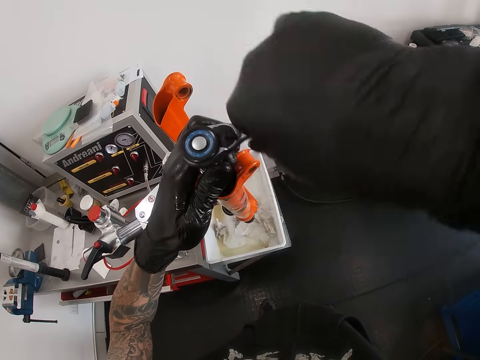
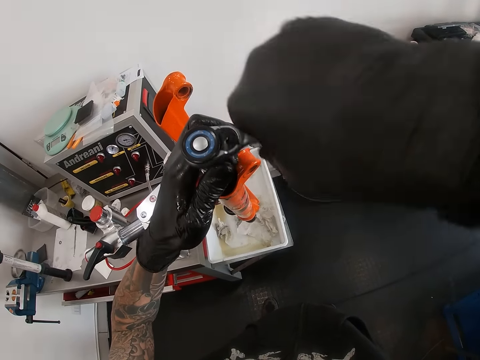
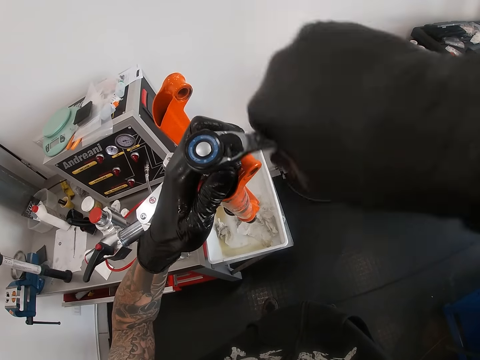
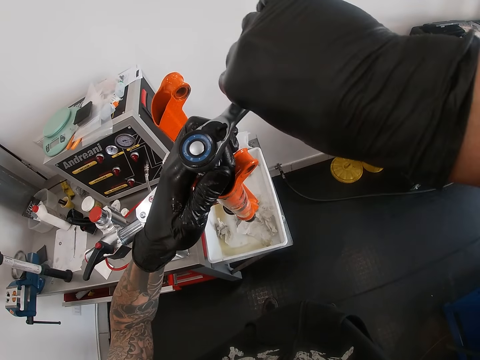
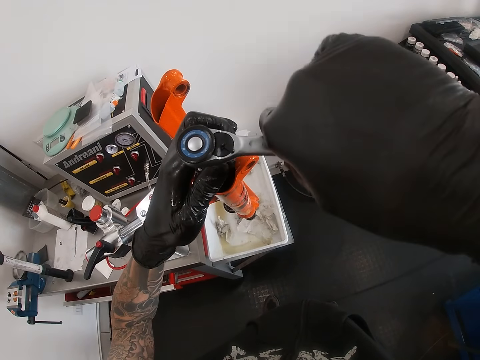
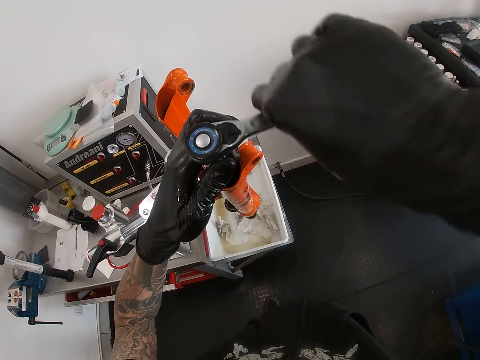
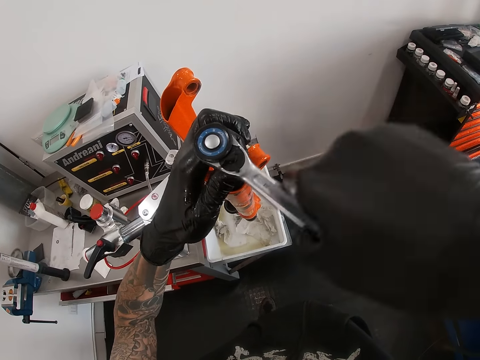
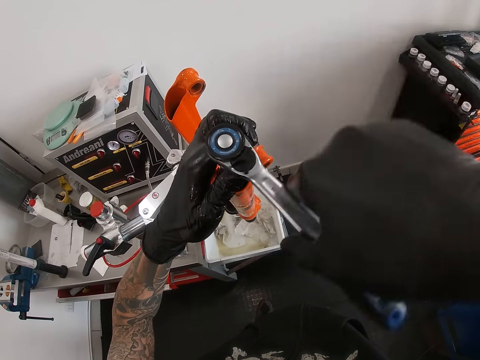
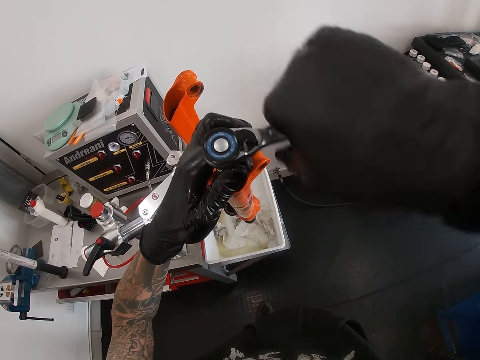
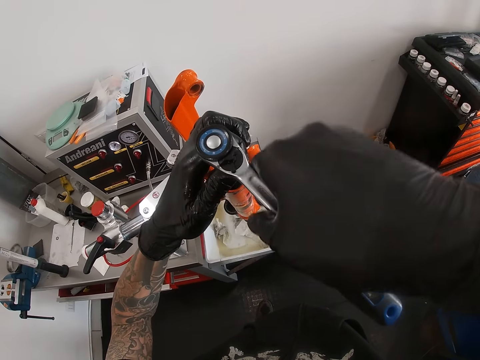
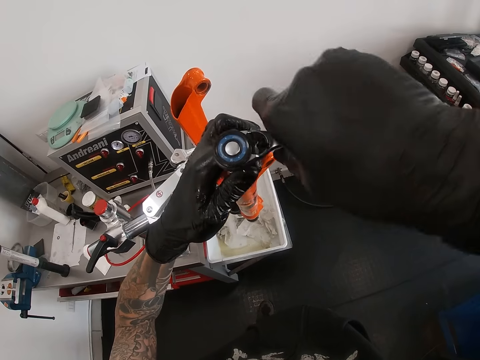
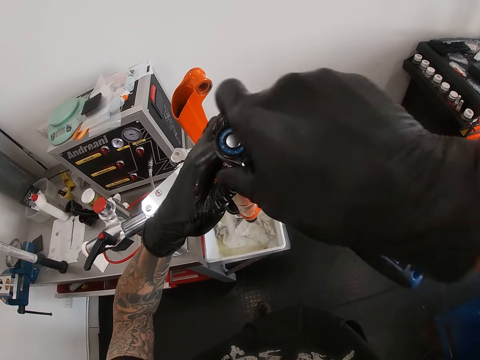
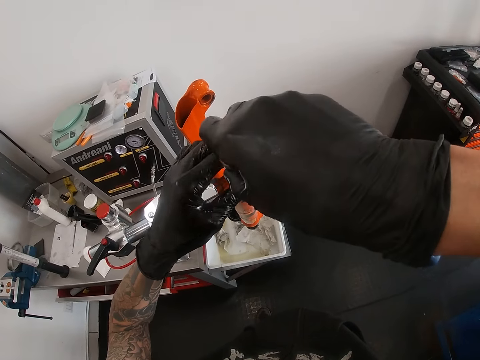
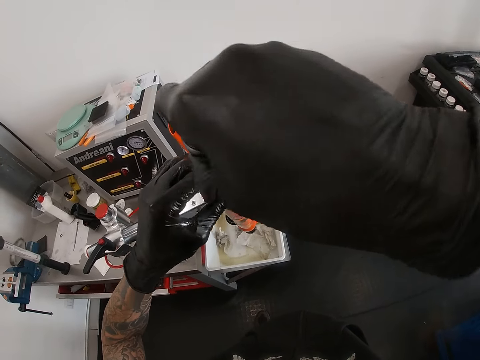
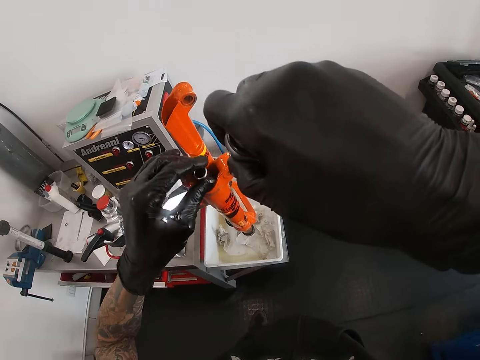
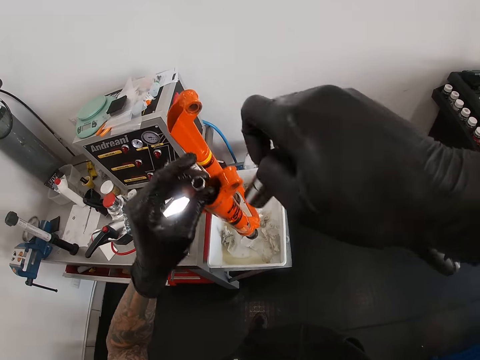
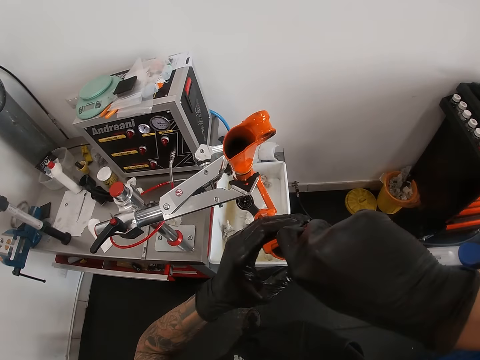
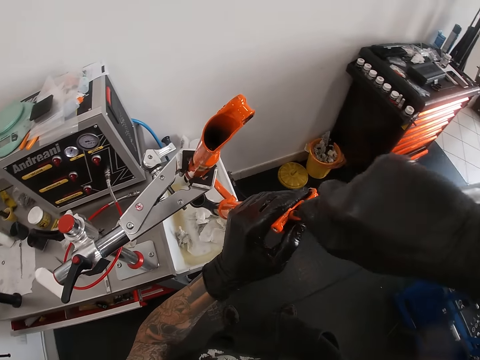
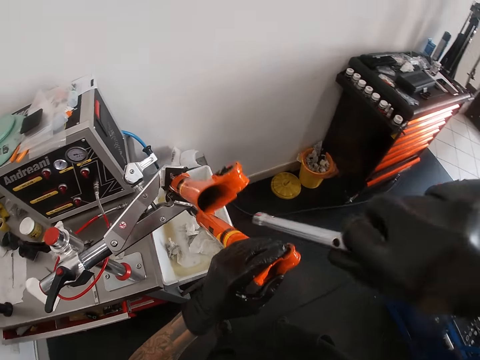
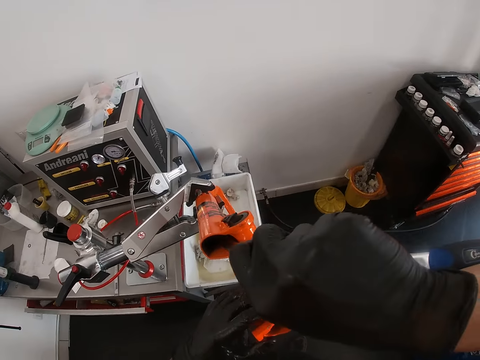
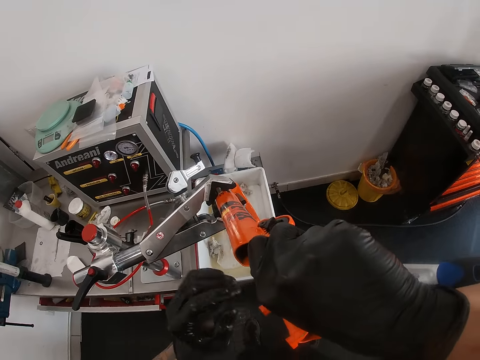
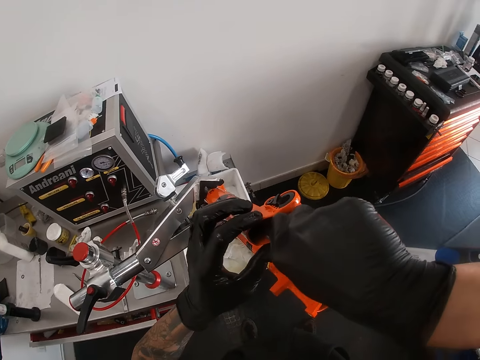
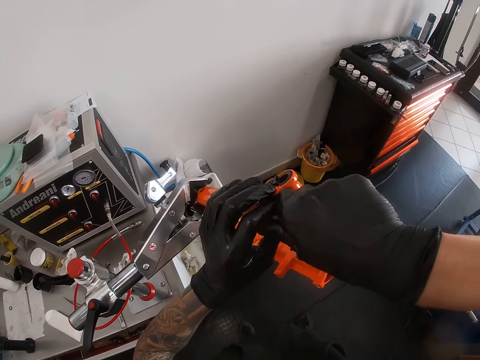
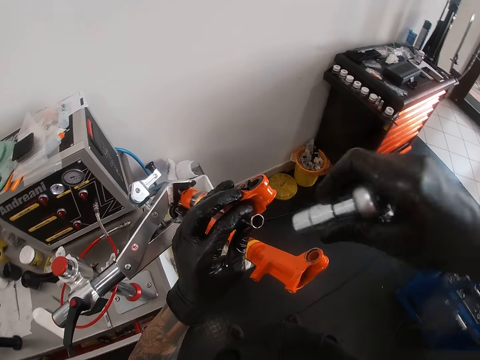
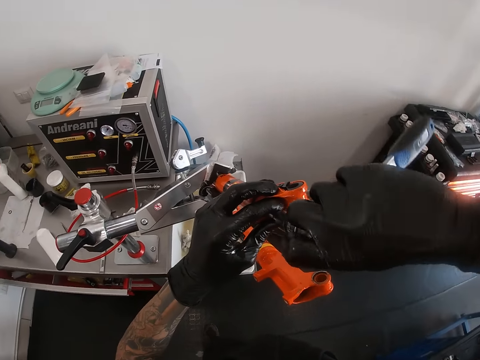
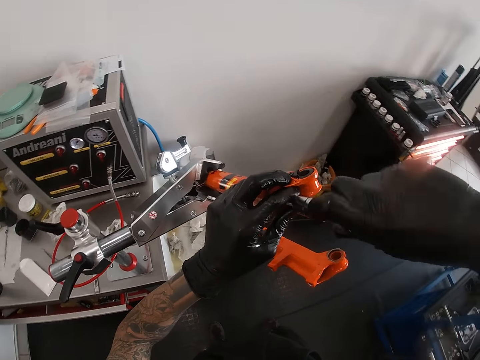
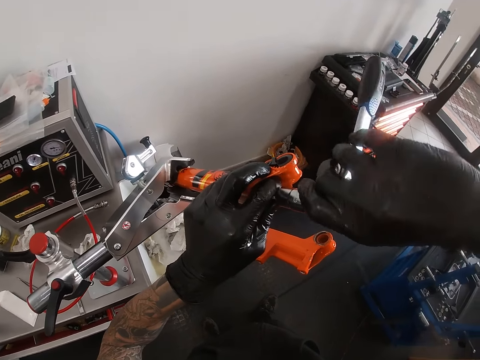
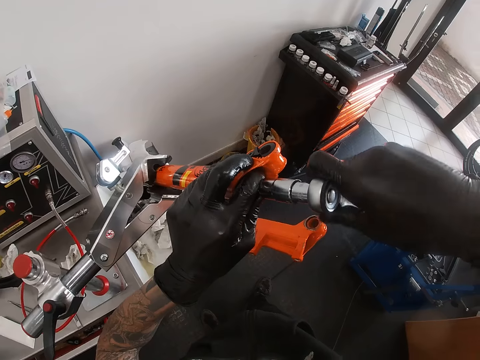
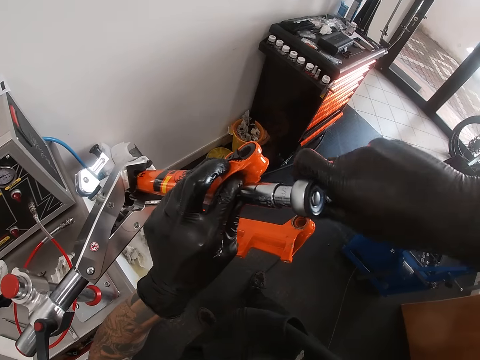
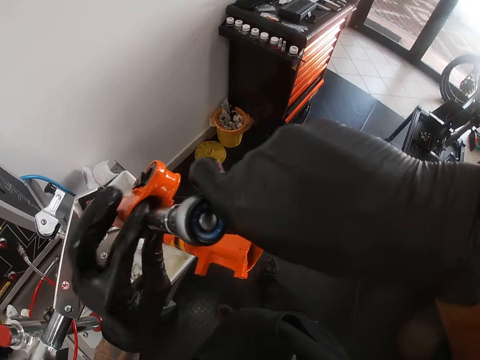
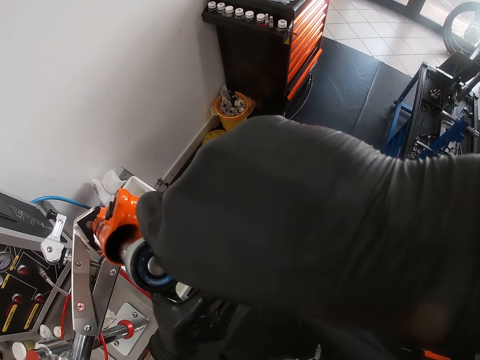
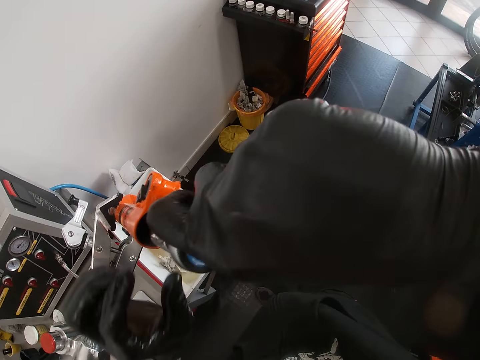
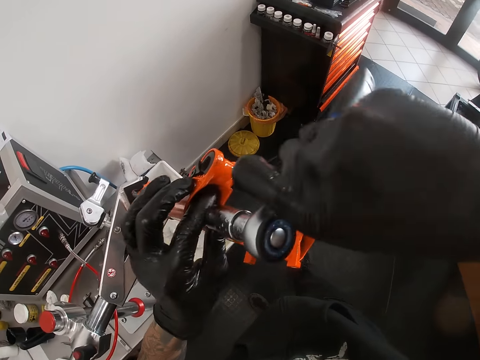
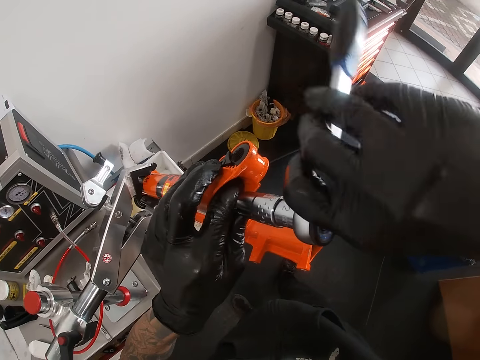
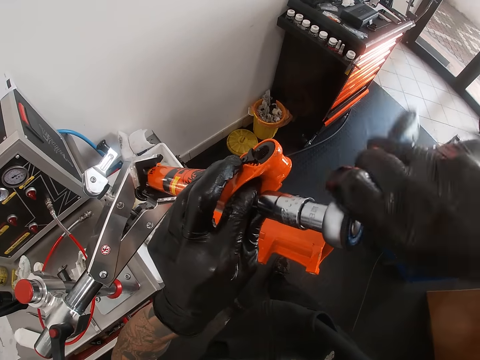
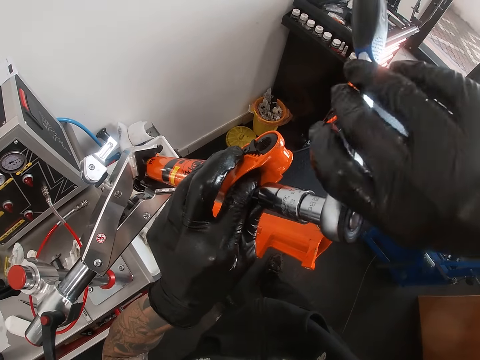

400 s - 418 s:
The camera wearer removes the torque wrench and sockets from the wrench assembly with his right hand. He shakes the extension bar in the bicycle frame with his left hand. He holds the bicycle frame with his left hand. He removes the extension bar from the bicycle frame with his right hand. He inserts the extension bar inside the bicycle frame with his right hand. He holds the extension bar with his left hand. He connects the torque wrench and sockets to the extension bar with his right hand. He tightens the nut inside the bicycle frame with the wrench assembly with both hands.

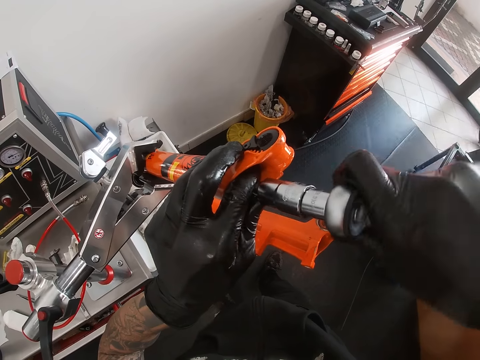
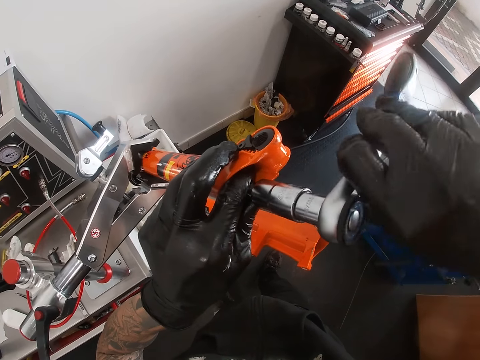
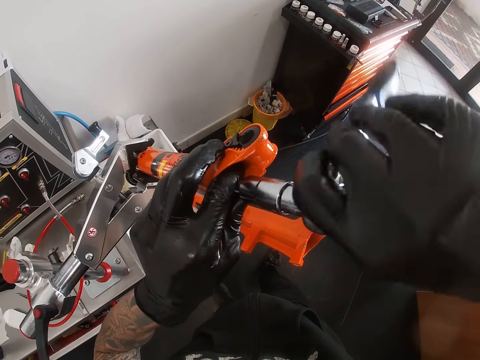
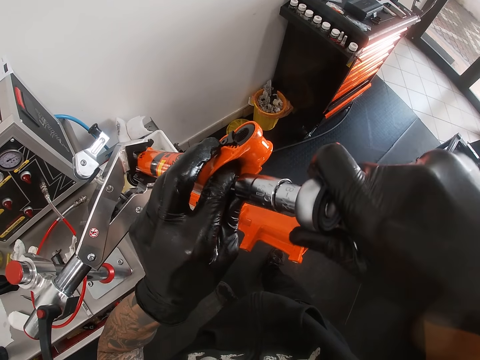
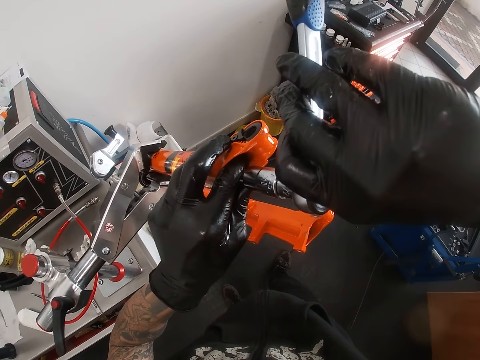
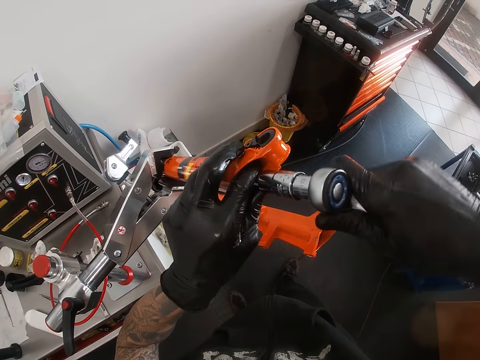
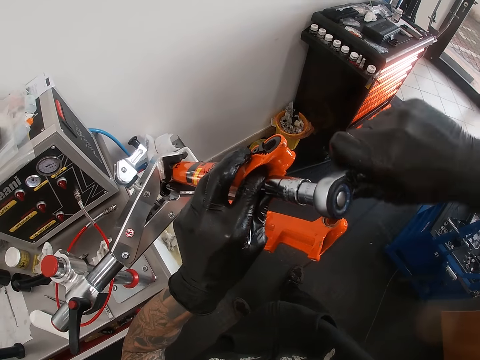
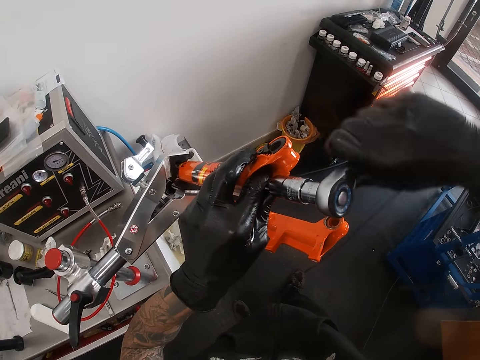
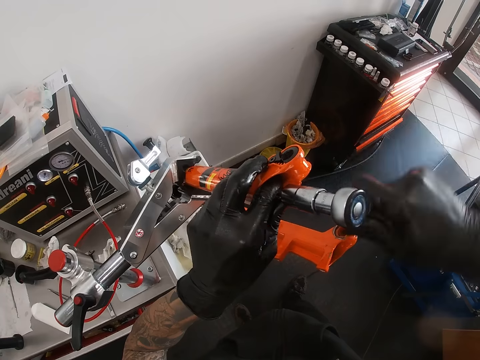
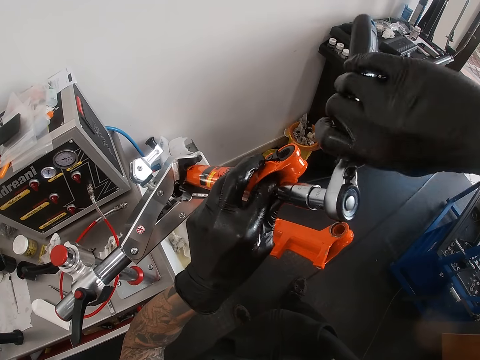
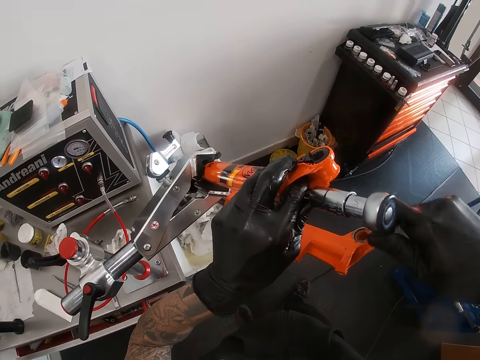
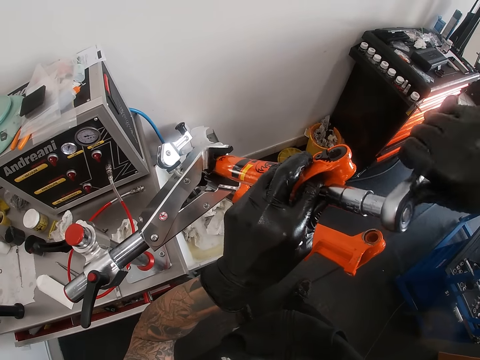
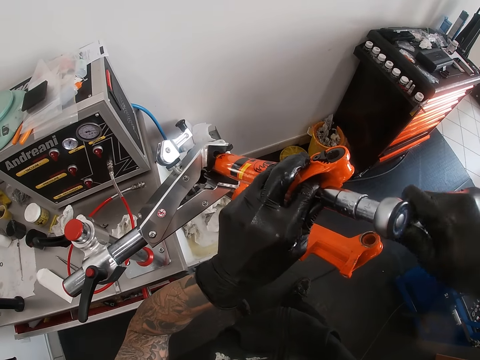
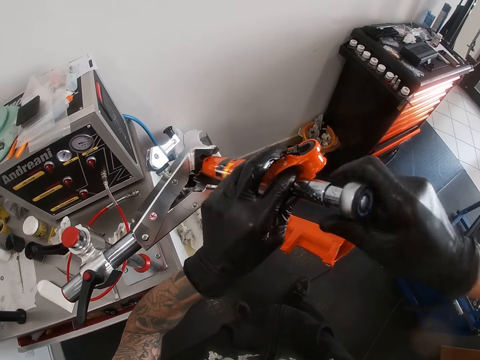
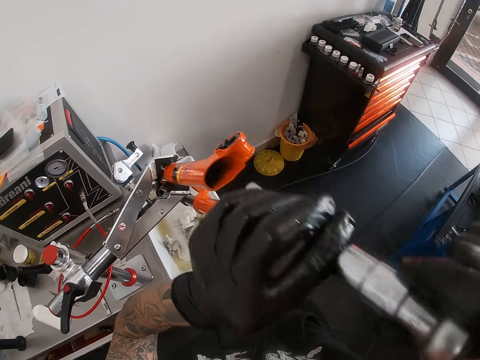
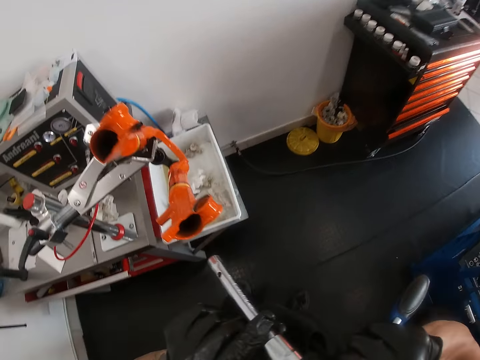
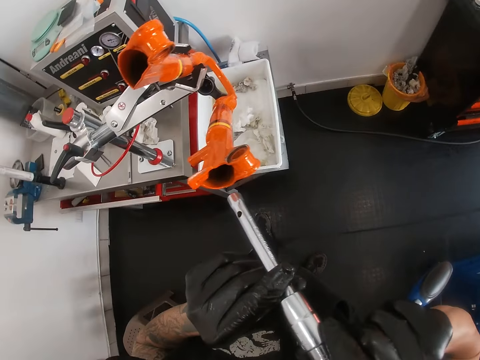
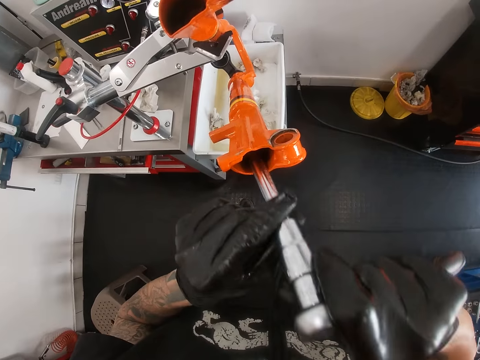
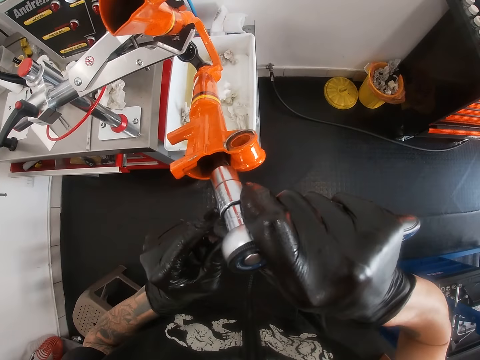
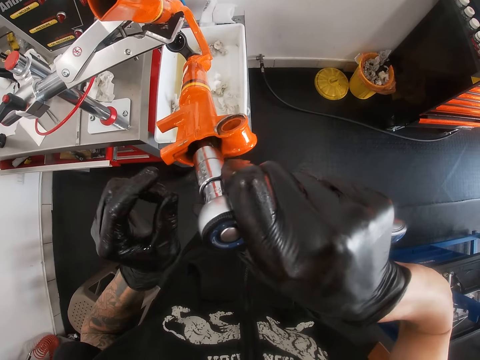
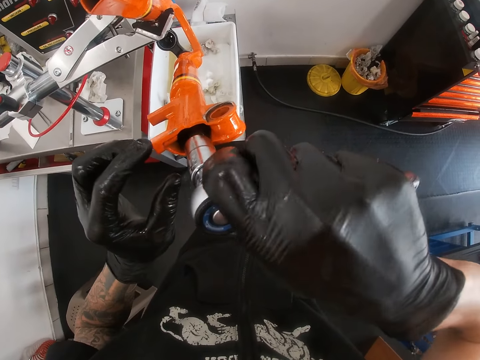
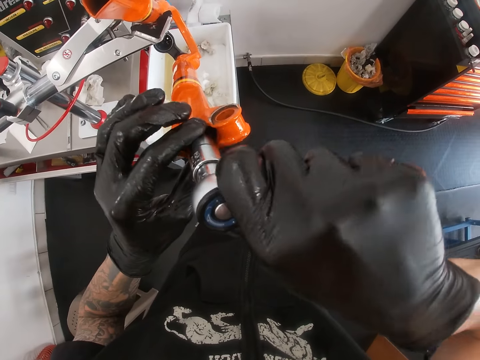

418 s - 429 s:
The camera wearer removes the wrench assembly from the bicycle frame with both hands. He inserts the wrench assembly into the bicycle frame with both hands, in another fork. He tightens the nut inside the bicycle frame with the wrench assembly with both hands.
